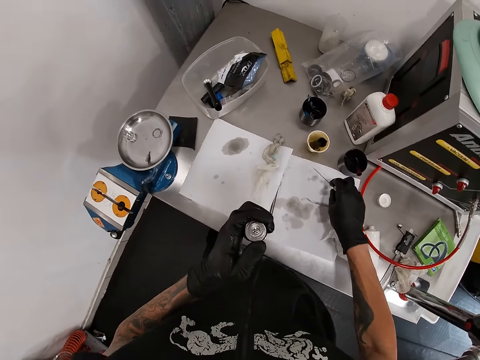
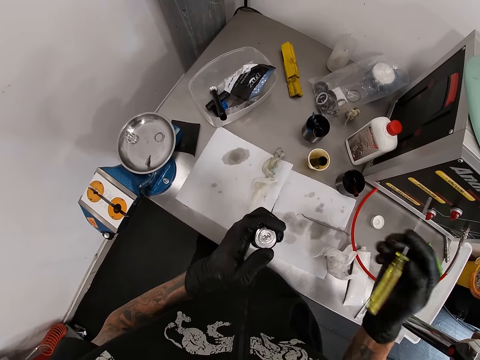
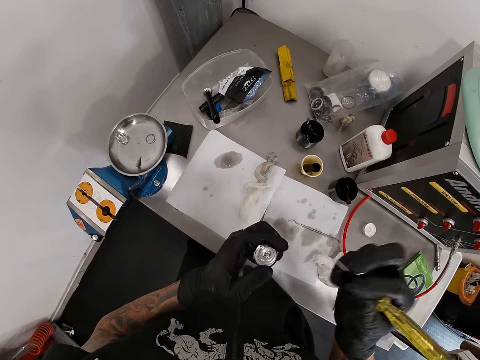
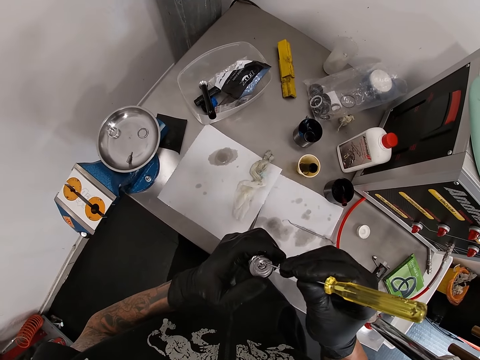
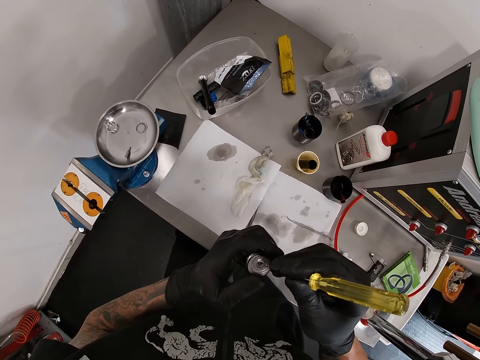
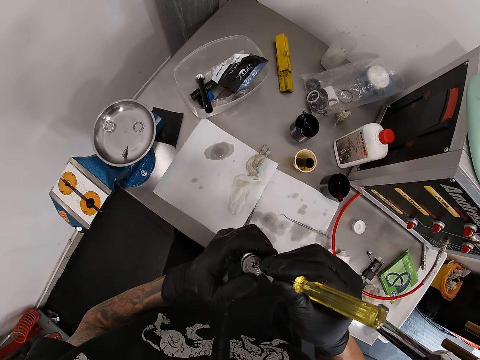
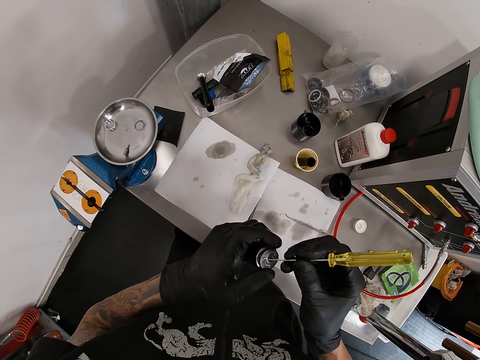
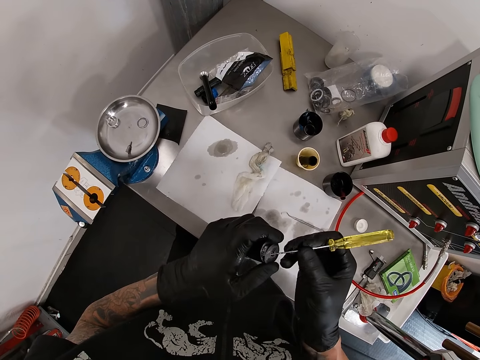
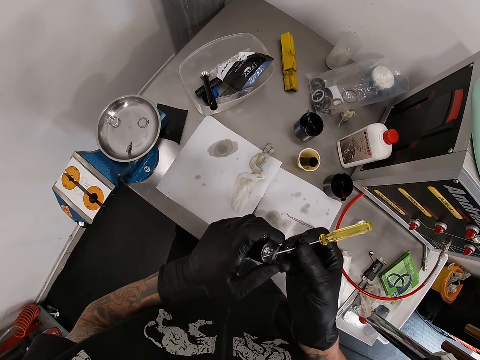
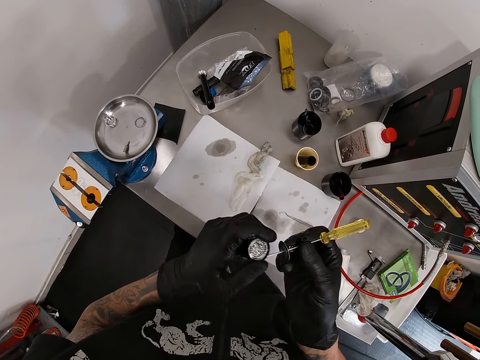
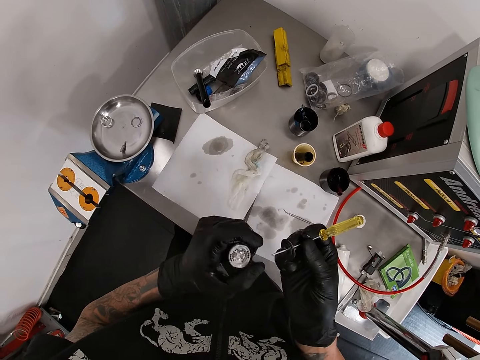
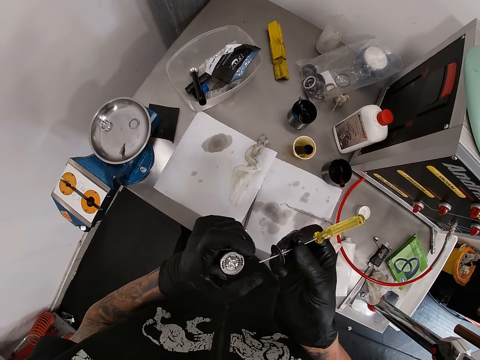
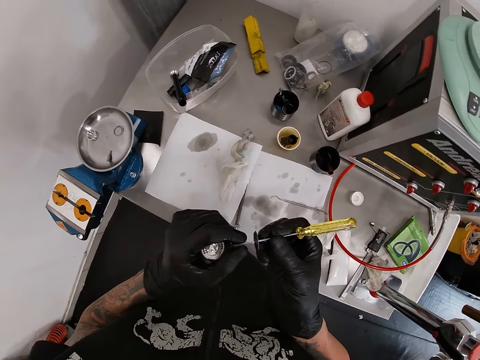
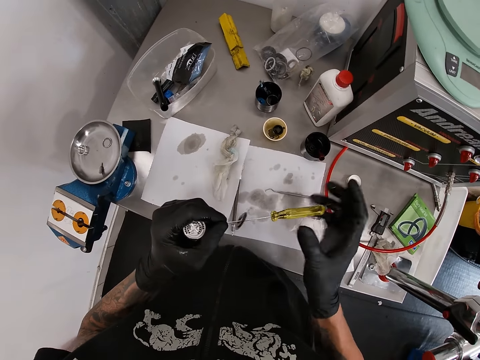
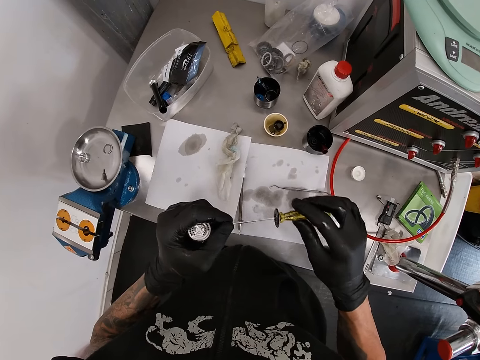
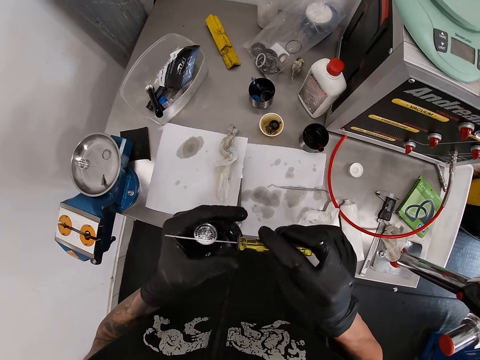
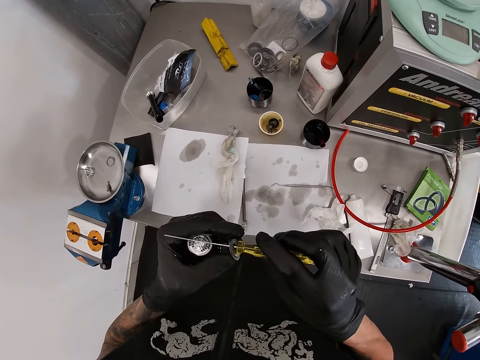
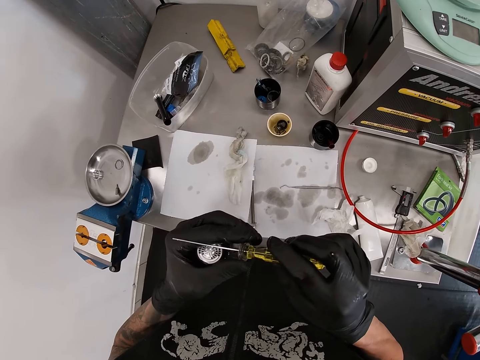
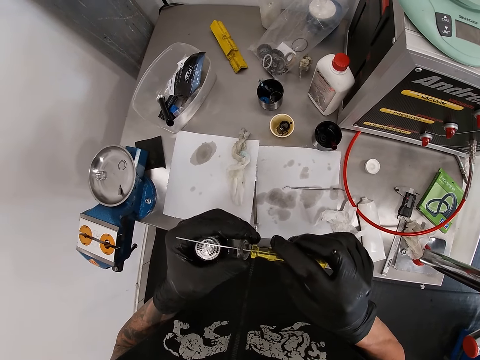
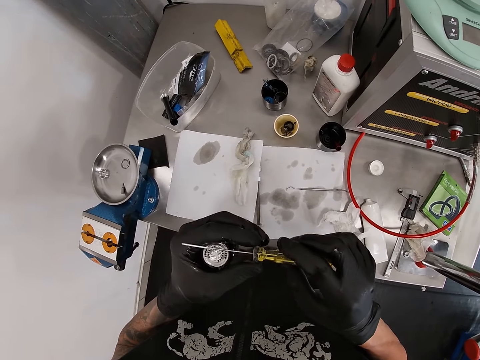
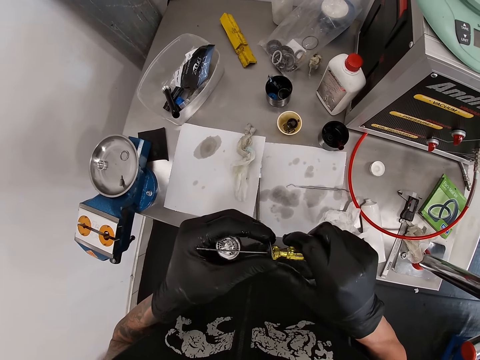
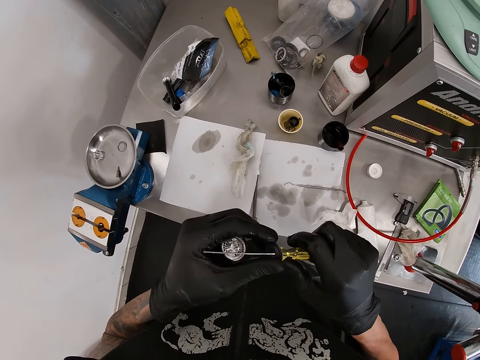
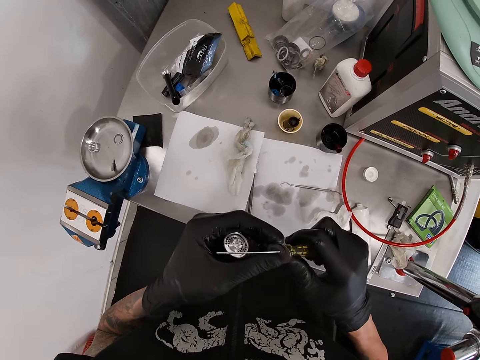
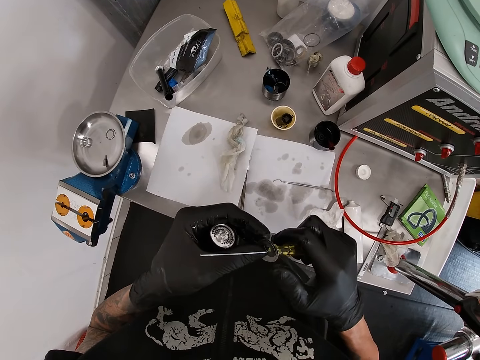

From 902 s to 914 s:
The camera wearer picks up the screwdriver on the tool chest with his right hand. He fixes the spare part. He removes a spacer or bolt washer from the hub shell in his left hand with the screwdriver in his right hand. He inspects the bolt washer.

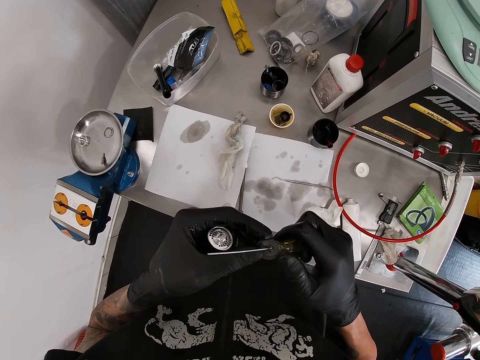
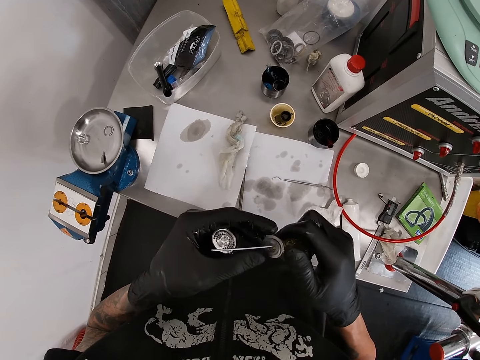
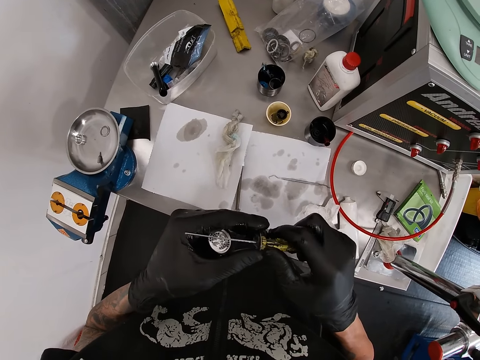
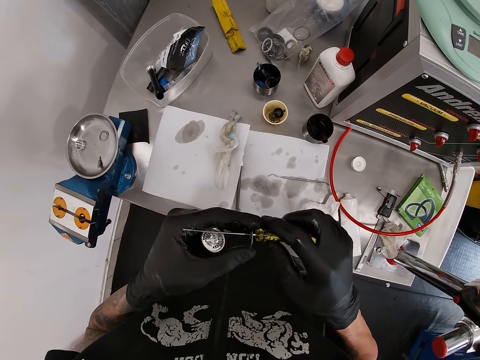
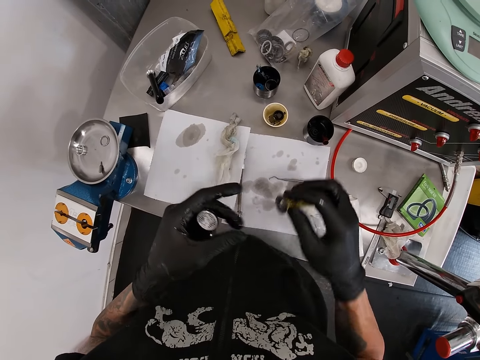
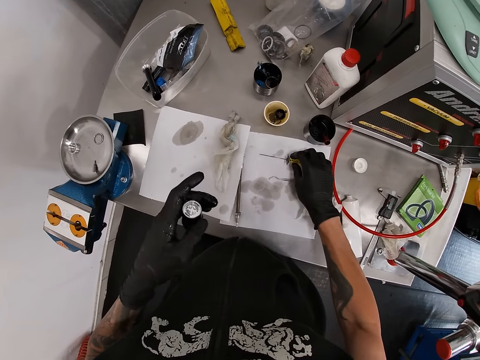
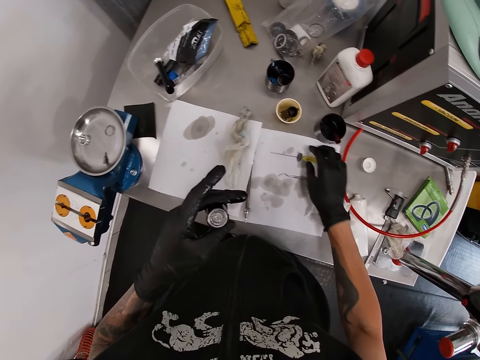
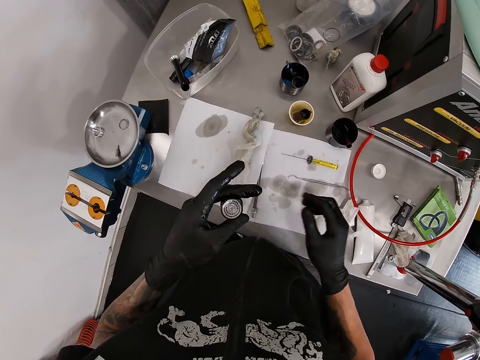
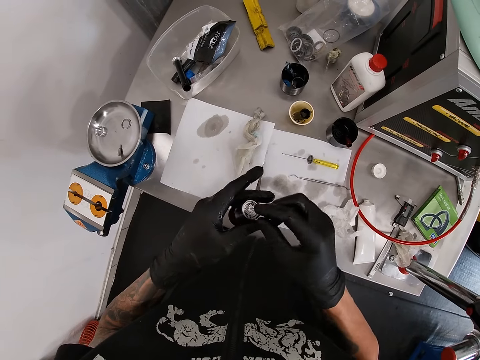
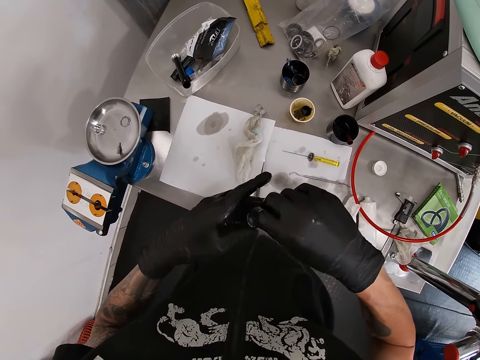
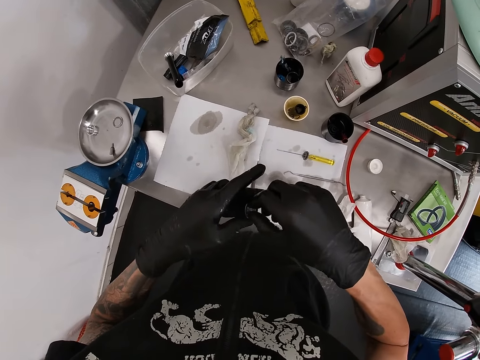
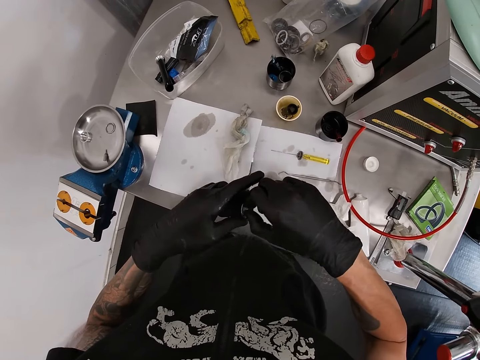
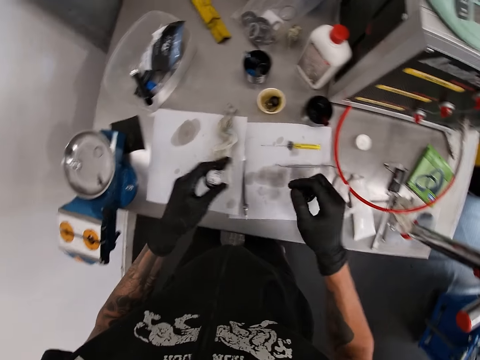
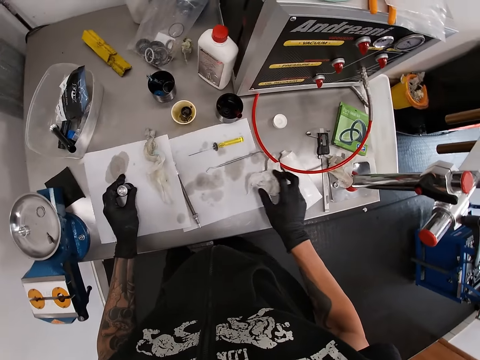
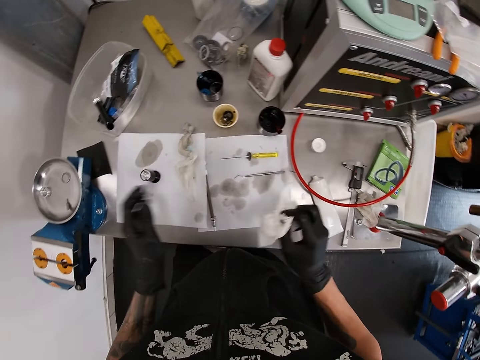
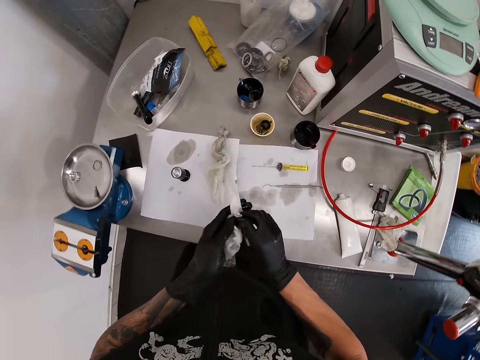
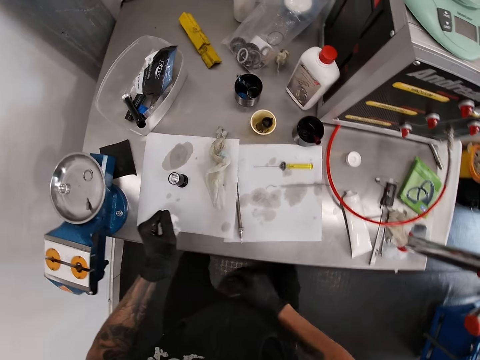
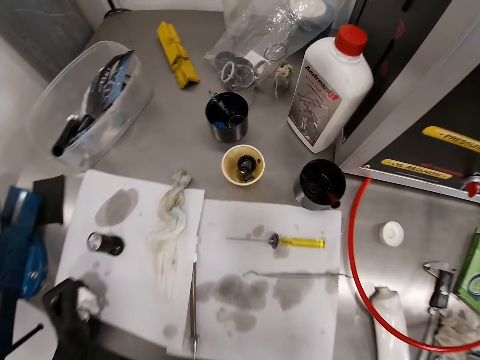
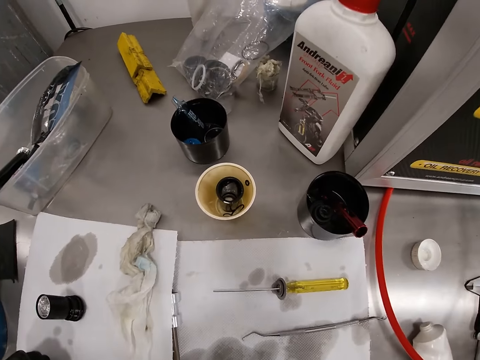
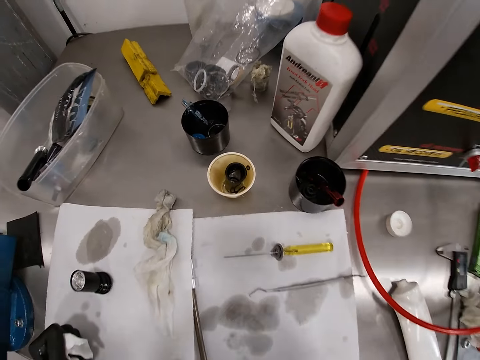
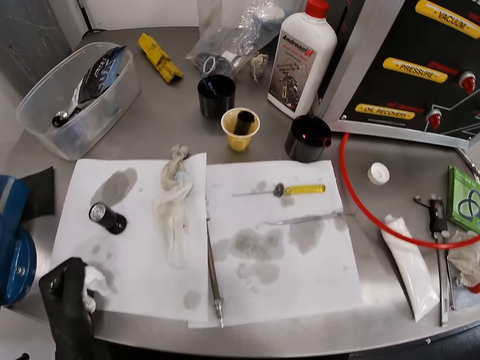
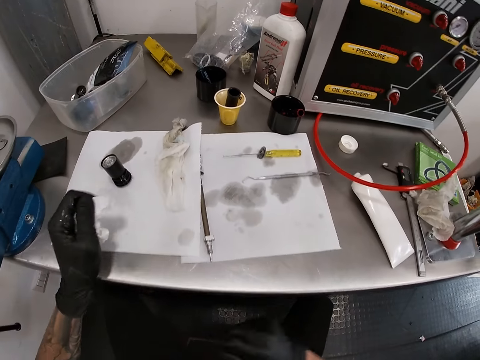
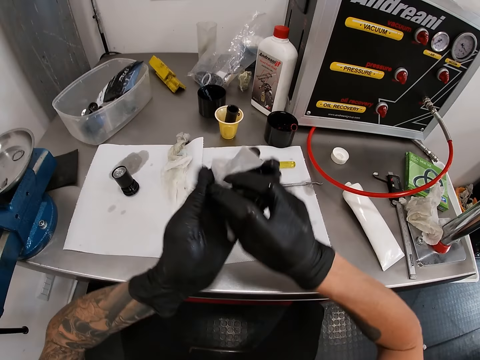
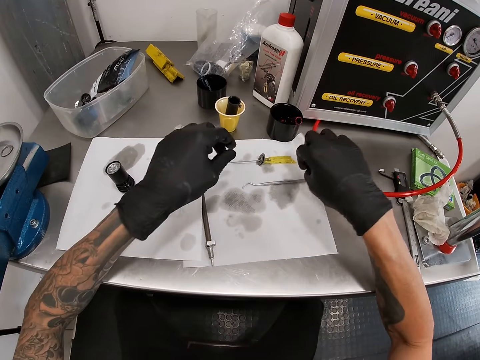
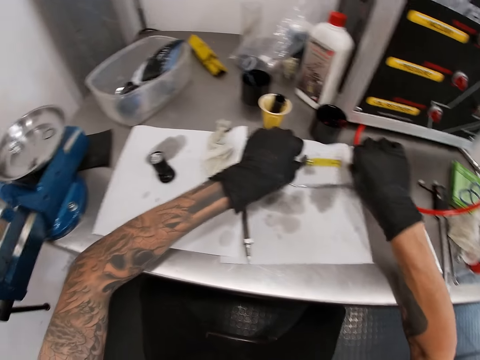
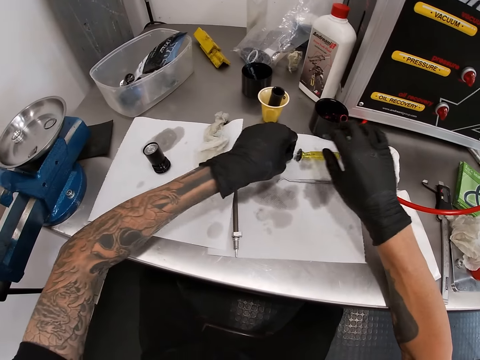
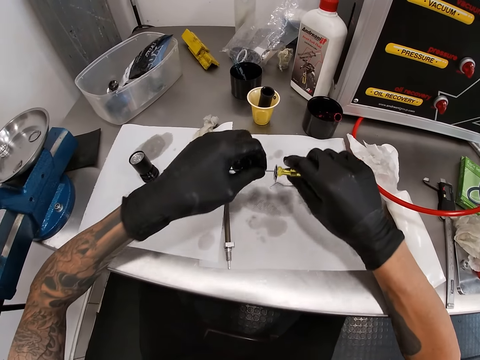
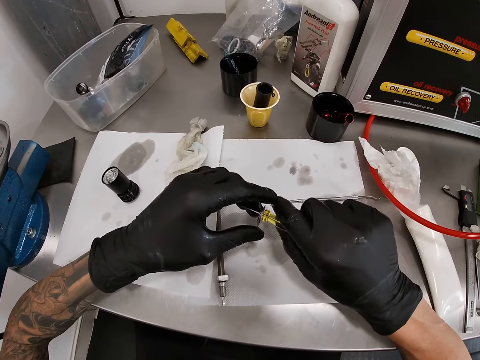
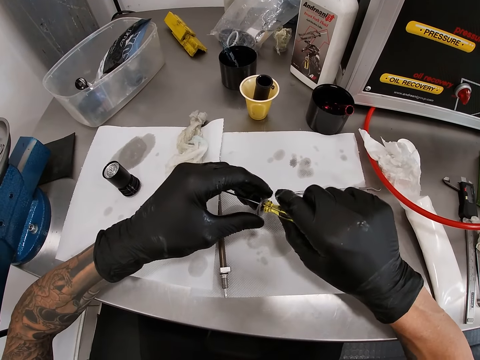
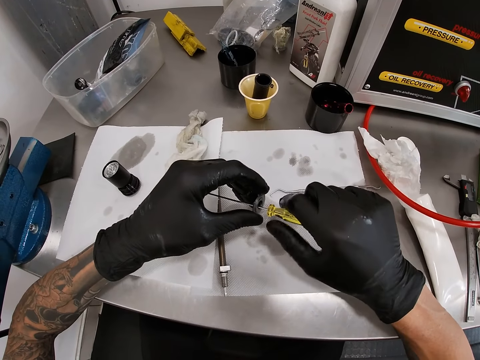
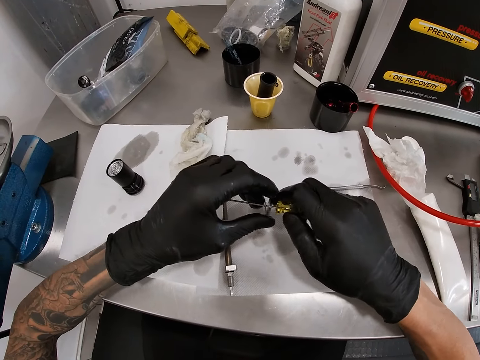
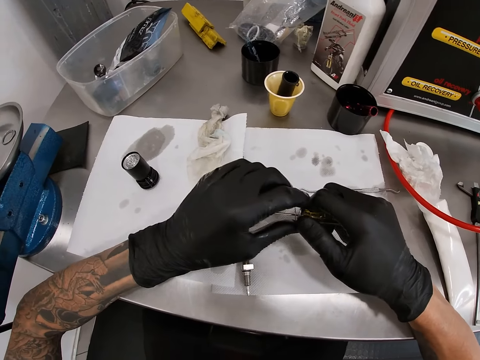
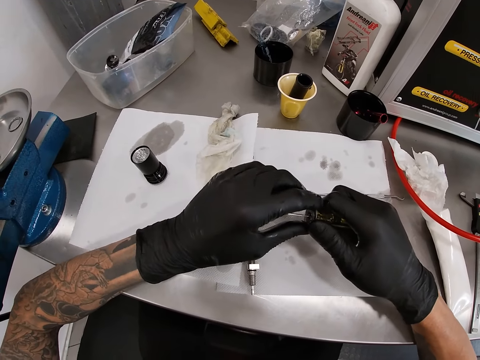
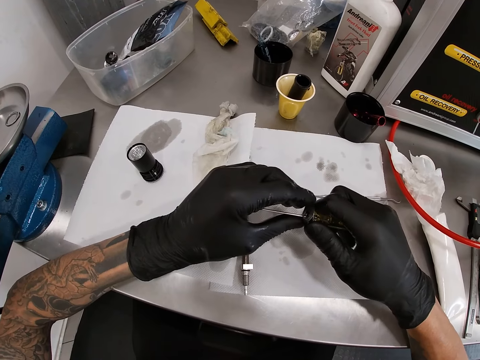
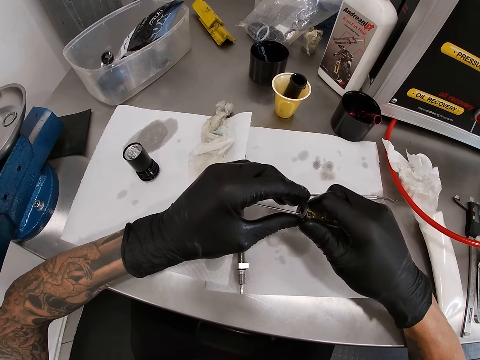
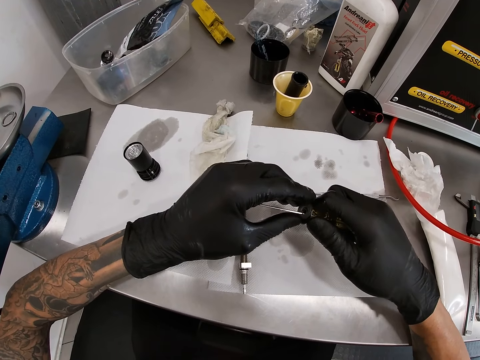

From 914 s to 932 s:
The camera wearer drops the screwdriver in his right hand on the tool chest. He inspects the spare part. He picks up the tissue paper or wipe on the tool chest in his right hand. He cleans both hands with the tissue paper. He dries the hands. He stares at the table. He passes the tissue paper in his left hand to his right hand. He puts the wipe on the table. He picks up the screwdriver on the tool chest with his left hand. He inspects the bolt washer. He removes the spacer from the screwdriver in his right hand with his left hand.
